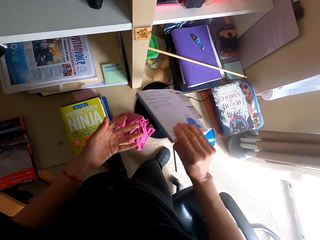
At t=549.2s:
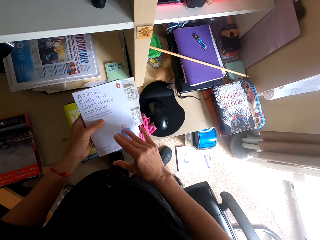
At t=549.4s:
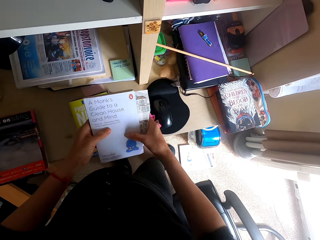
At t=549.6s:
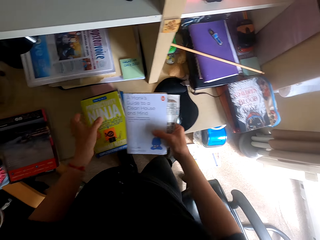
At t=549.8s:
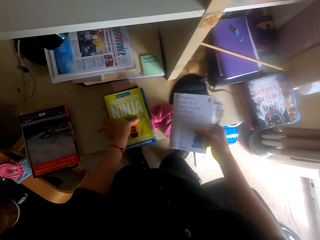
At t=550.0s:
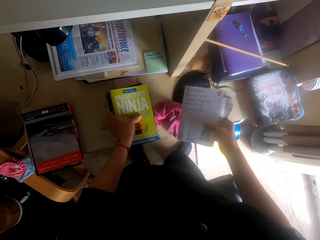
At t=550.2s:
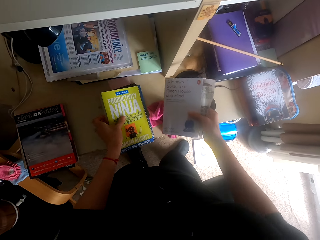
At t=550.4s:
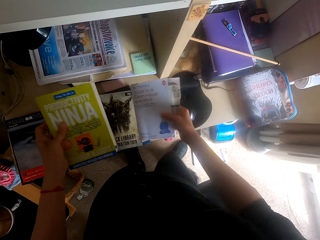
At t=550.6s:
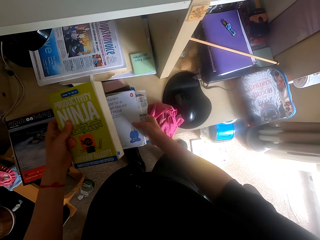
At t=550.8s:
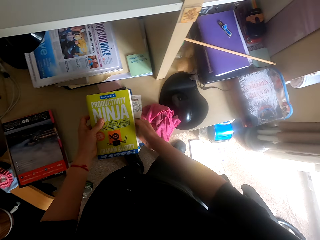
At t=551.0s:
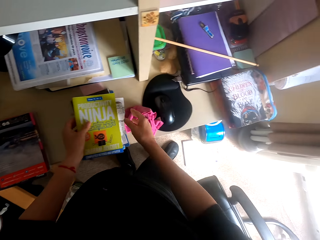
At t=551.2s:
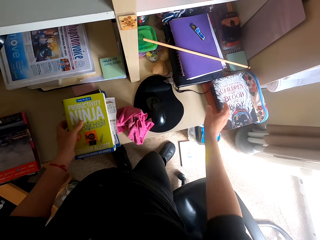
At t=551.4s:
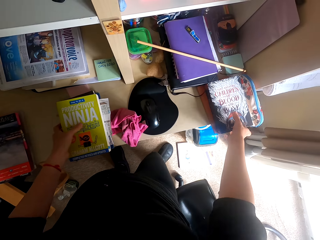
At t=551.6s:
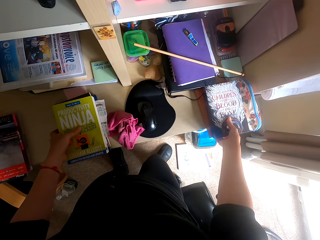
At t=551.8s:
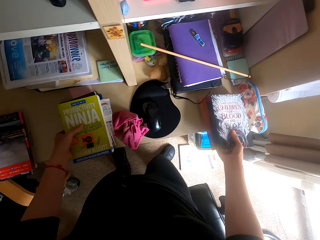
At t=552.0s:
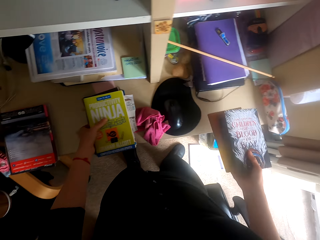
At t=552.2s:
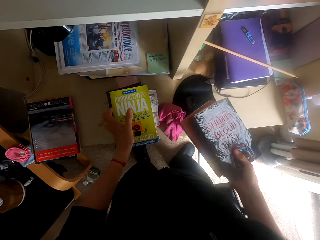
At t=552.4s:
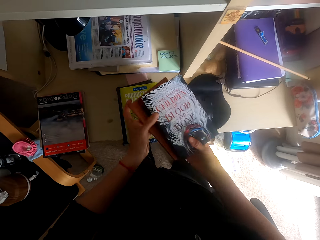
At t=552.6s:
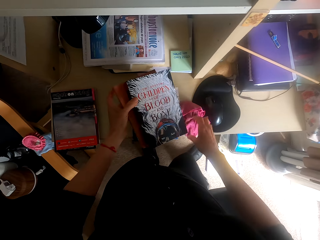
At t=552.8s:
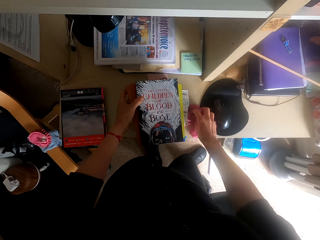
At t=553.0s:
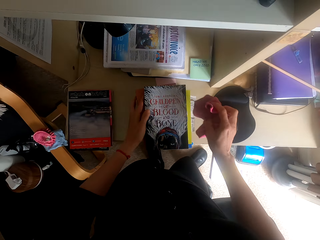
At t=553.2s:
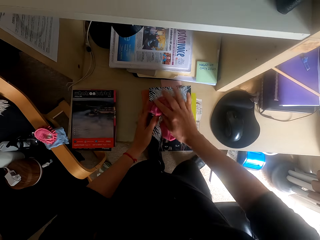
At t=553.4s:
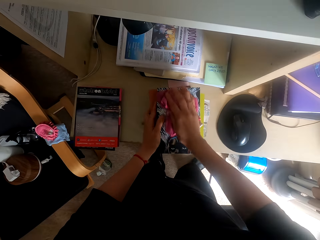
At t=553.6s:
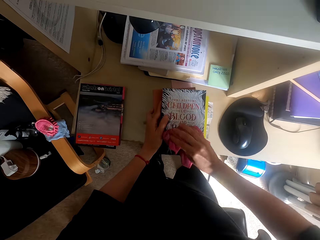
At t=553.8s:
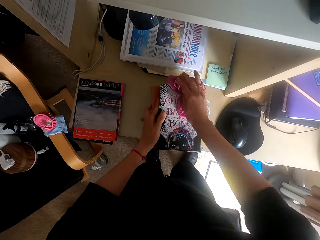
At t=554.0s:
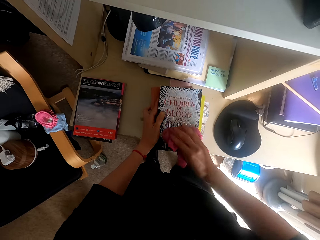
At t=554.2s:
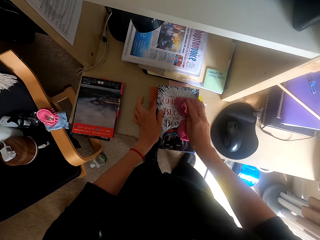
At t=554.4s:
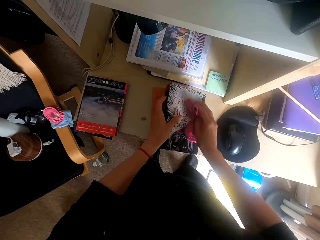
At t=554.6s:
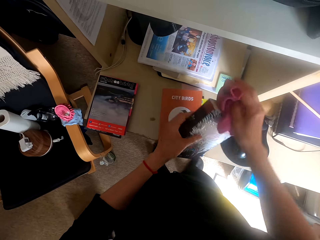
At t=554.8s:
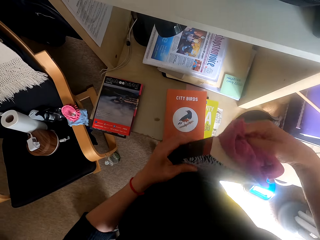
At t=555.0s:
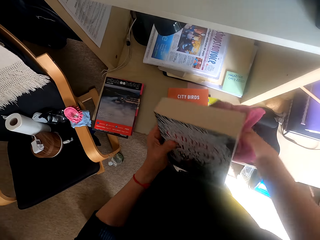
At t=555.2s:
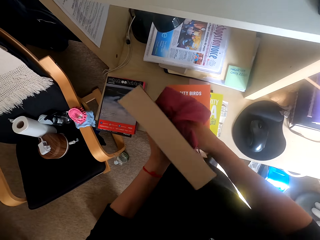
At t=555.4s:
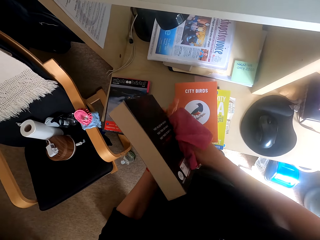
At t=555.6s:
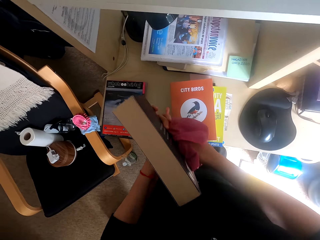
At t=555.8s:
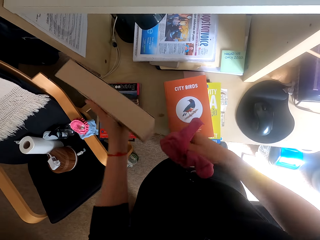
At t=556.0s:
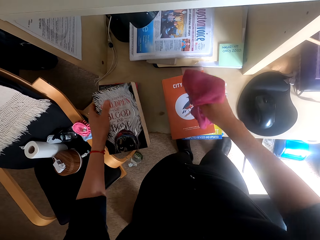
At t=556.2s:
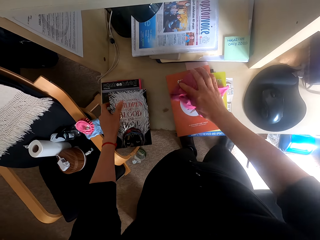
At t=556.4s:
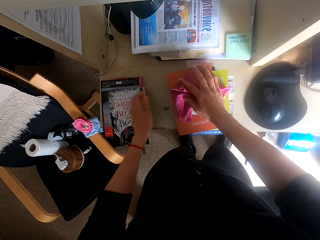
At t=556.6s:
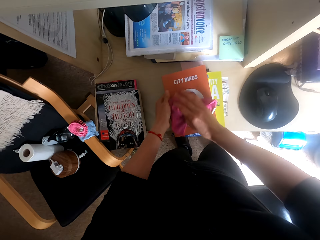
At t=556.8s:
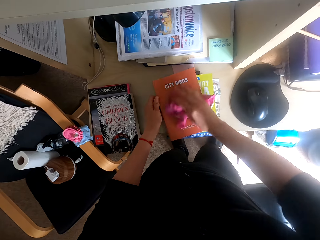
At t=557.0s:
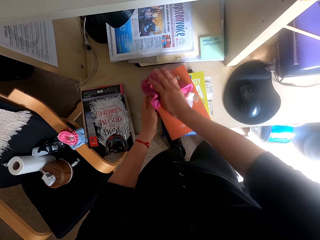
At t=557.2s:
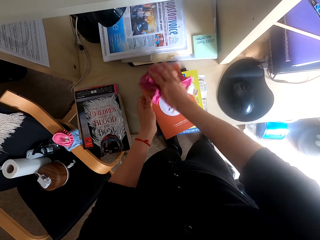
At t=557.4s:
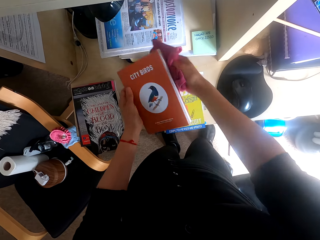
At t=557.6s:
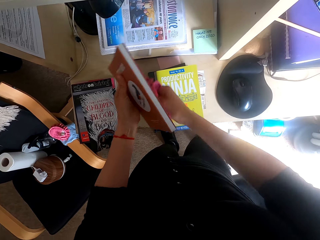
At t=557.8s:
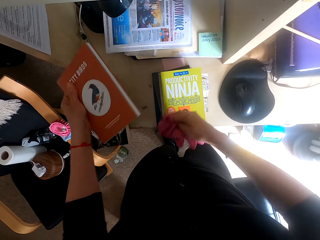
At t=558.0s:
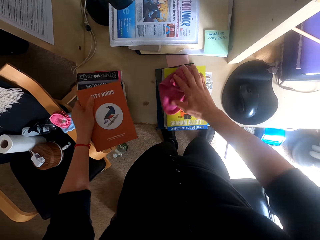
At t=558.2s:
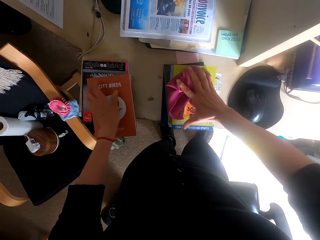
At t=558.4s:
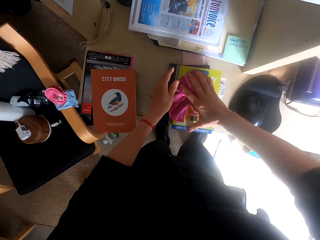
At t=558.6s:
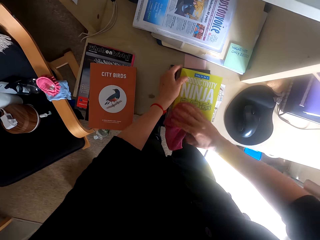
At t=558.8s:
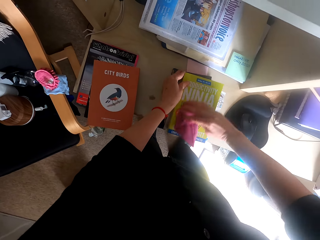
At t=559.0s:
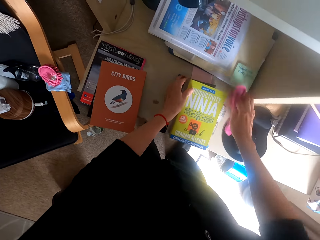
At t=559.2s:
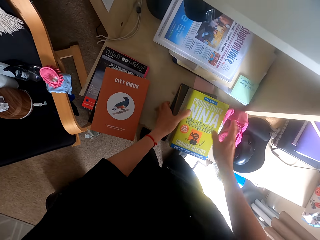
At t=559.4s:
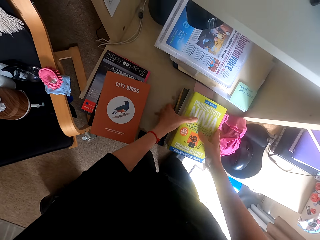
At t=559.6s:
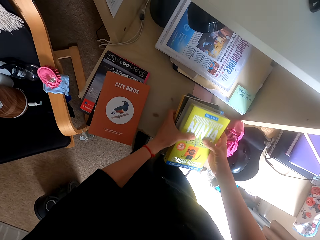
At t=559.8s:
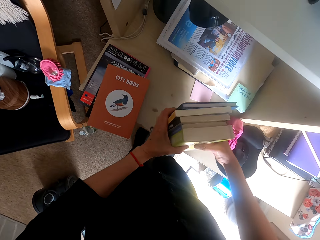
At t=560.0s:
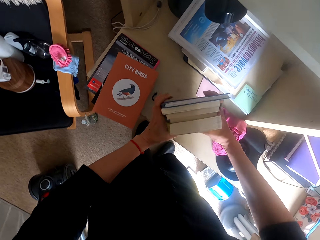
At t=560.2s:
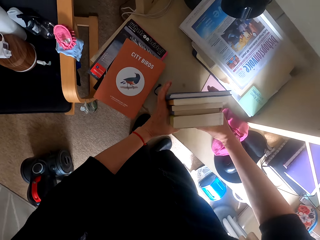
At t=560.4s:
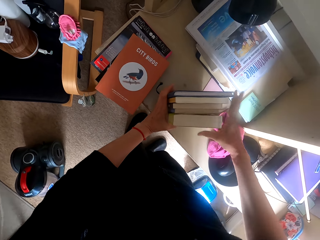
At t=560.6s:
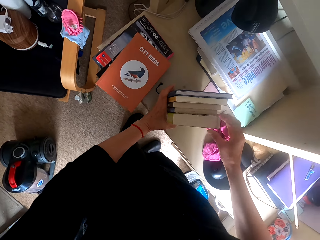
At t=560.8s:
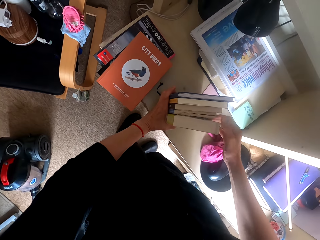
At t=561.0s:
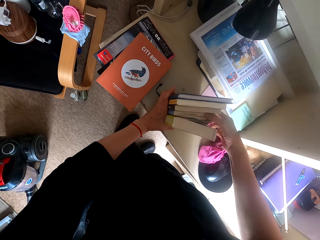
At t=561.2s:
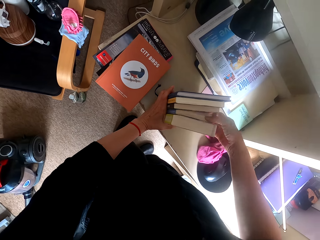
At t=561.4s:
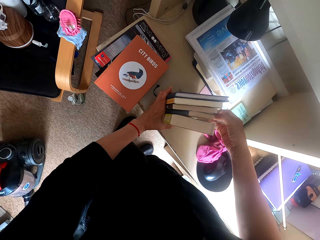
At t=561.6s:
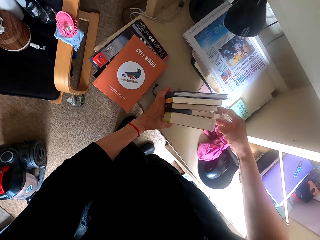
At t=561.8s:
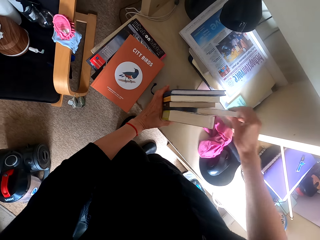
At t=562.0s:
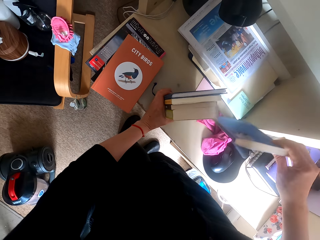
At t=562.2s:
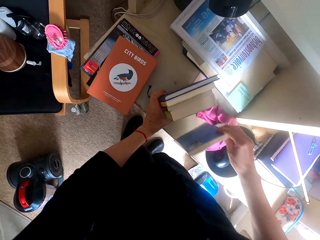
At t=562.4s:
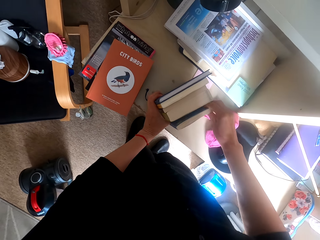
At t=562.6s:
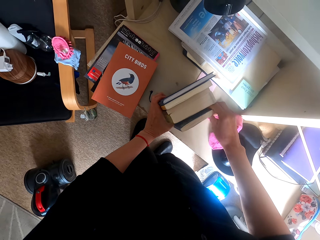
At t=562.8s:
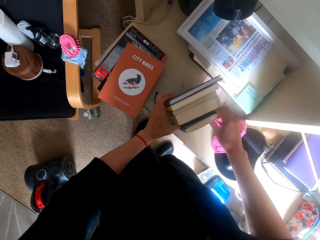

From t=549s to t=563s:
The camera wearer passes the book to the left hand. They pass the book to the right hand. They pick up a book. They place the novels on another. They align books on a shelf. They pick up a book on the shelf. They place the novels on another. They pick up a towel on the shelf. They wipe on the book. They put a book on the shelf. They wipe on a book. They put a book on the shelf. They wipe on a book. They drop the towel on the table. They pick up the novels. They put books on the shelf. They align books on the shelf. They move a novel.

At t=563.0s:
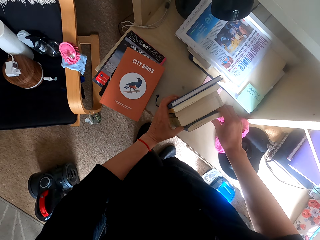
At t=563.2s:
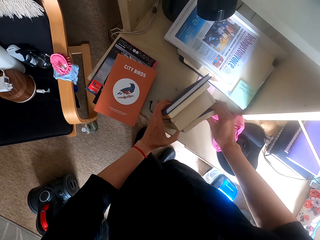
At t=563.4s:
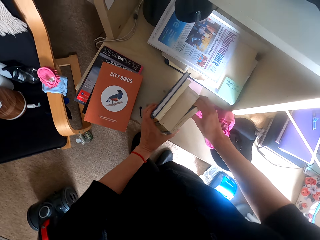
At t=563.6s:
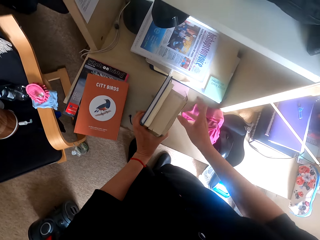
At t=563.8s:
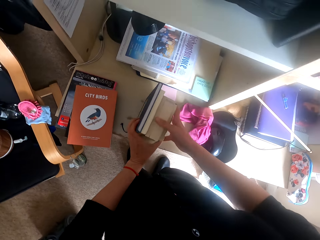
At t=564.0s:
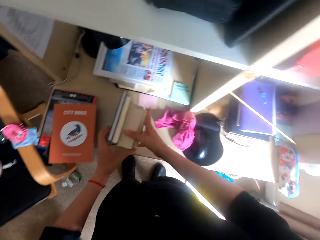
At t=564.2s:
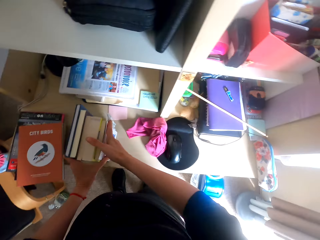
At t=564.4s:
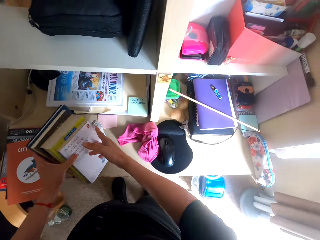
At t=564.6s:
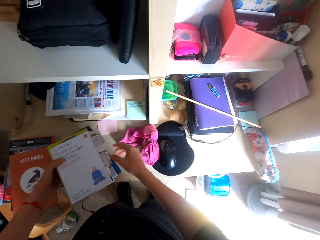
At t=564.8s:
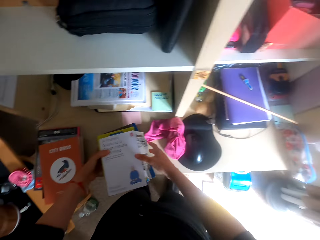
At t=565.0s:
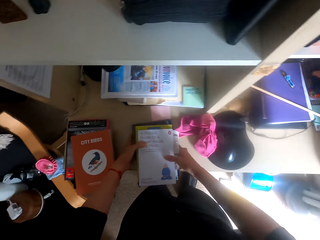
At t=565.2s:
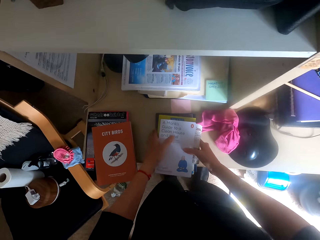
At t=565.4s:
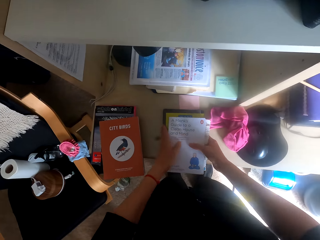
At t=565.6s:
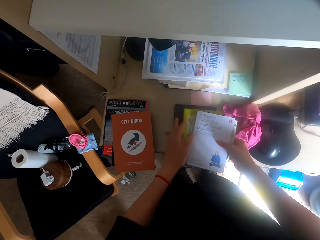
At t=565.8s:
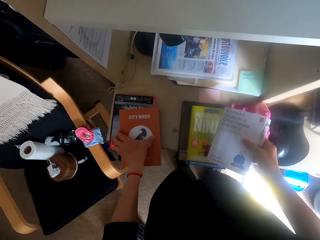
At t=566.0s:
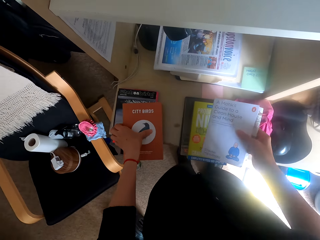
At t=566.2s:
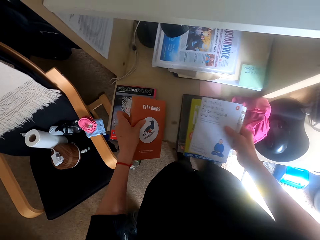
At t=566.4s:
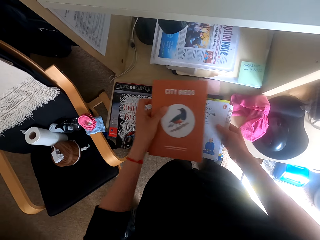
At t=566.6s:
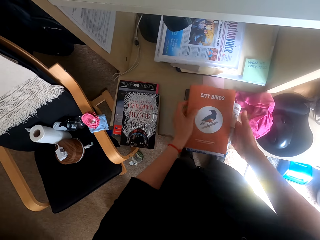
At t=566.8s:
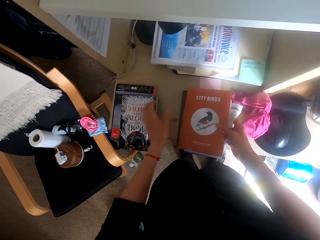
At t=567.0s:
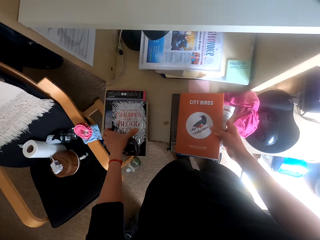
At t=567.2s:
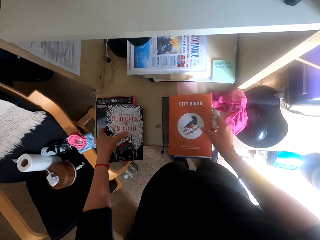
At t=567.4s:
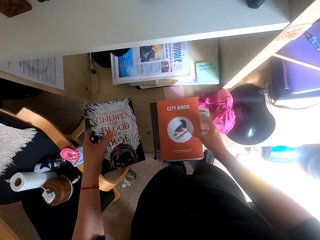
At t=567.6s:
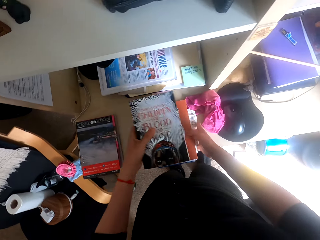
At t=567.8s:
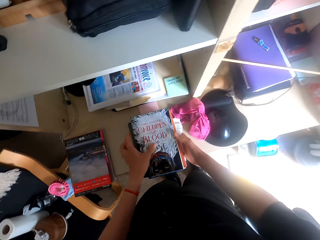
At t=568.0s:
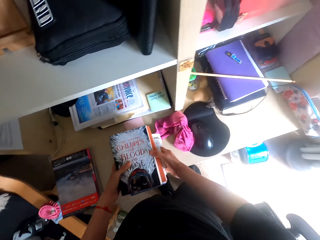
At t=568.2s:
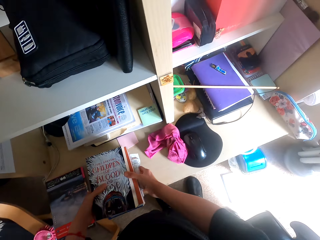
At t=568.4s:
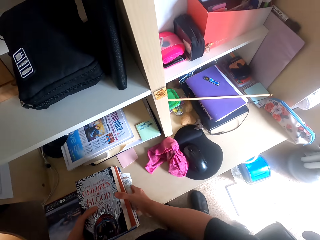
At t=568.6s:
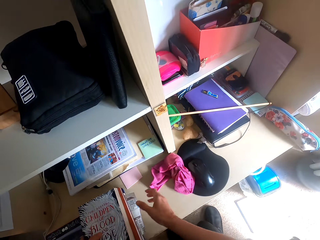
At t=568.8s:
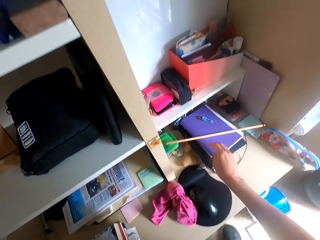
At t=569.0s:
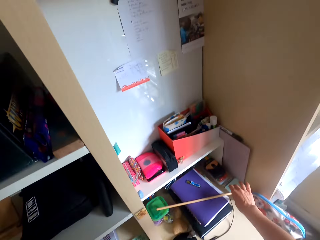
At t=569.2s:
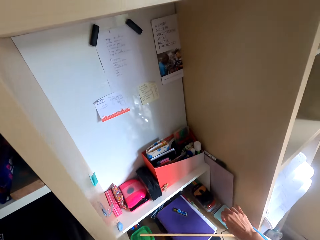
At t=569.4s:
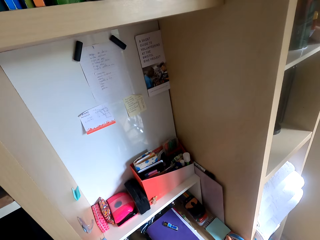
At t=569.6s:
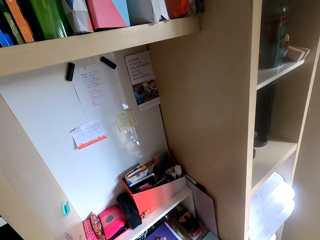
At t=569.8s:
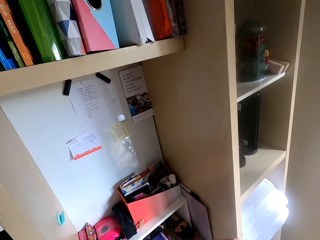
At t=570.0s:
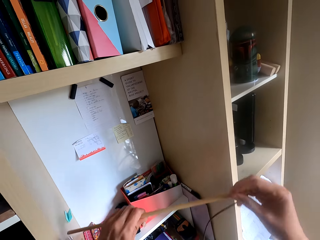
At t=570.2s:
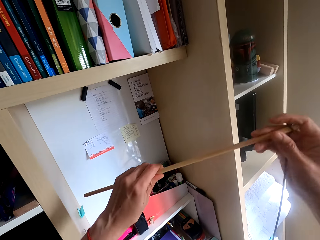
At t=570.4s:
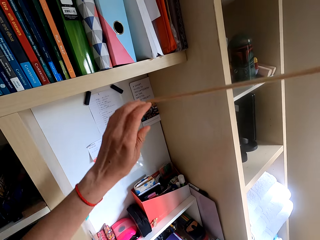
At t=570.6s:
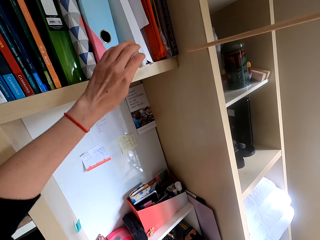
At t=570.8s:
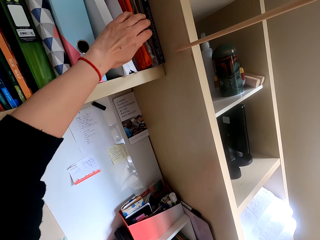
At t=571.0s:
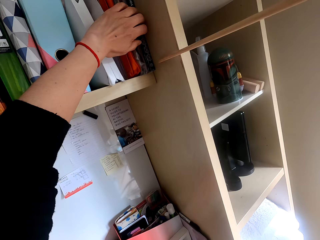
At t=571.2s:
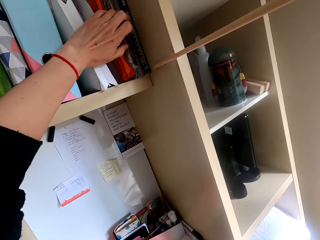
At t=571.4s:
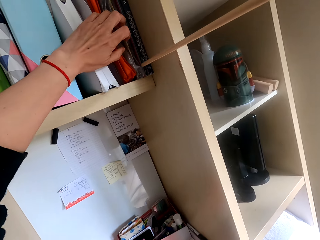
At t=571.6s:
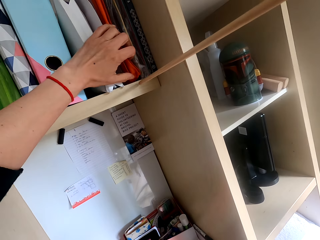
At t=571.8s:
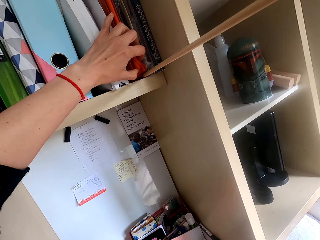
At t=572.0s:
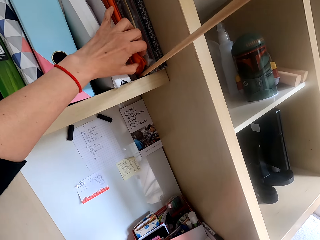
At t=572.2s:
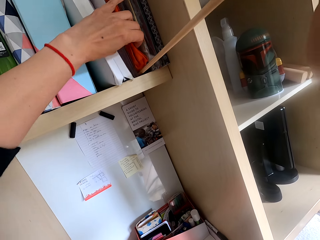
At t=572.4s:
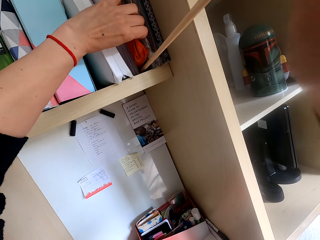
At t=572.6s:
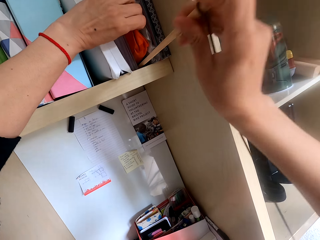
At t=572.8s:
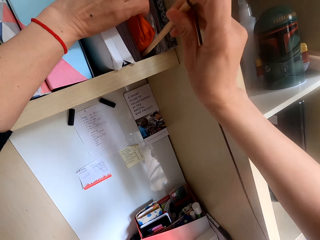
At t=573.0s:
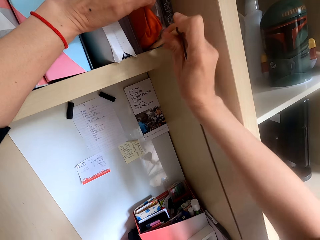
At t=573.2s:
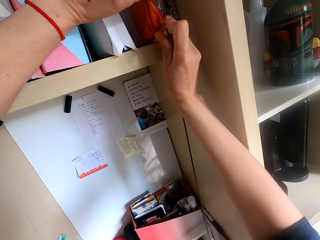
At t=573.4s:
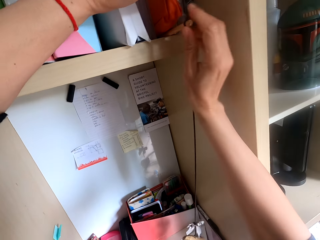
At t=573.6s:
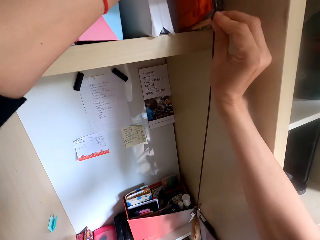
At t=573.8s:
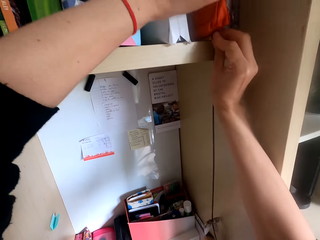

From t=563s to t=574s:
The camera wearer holds the novels. They place the novels on the table. They place a novel on another. They pick a book or novel on a shelf. They place the novel on another and move the novels on the table. They pick a stick. They lift something. They insert the stick on the shelf.
